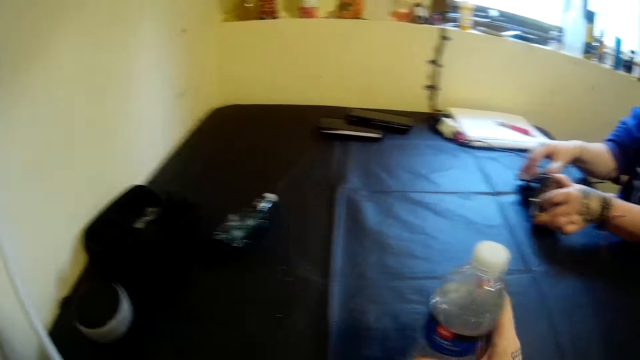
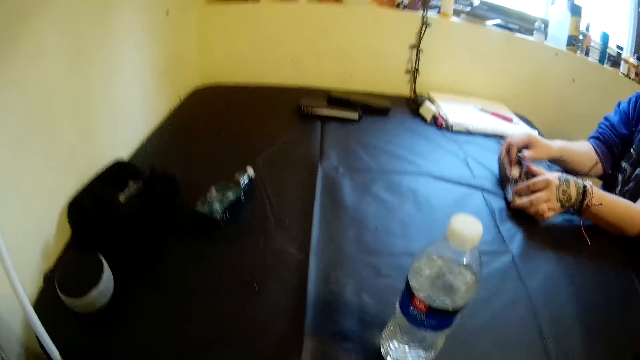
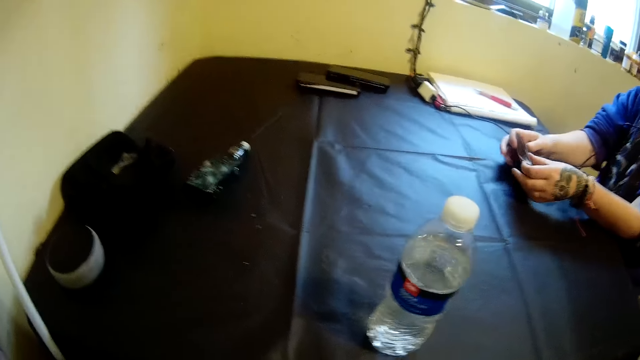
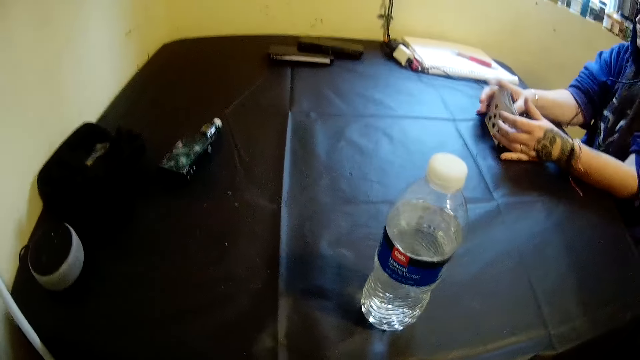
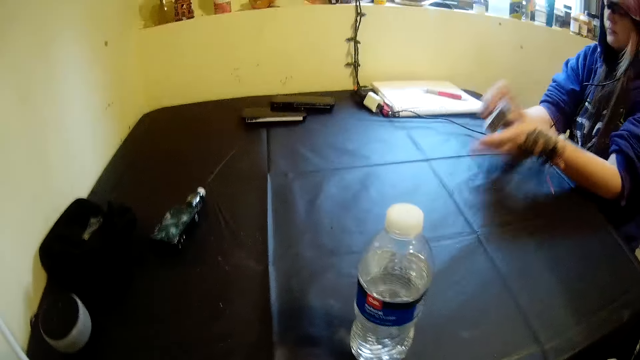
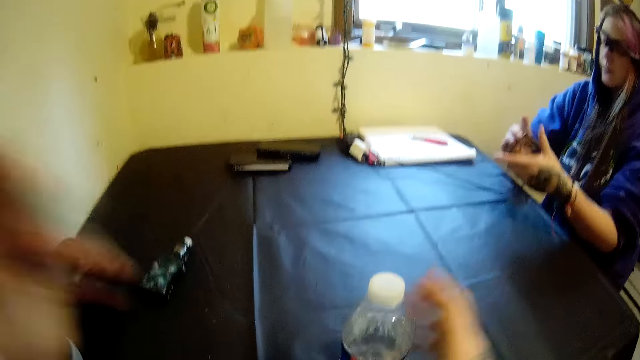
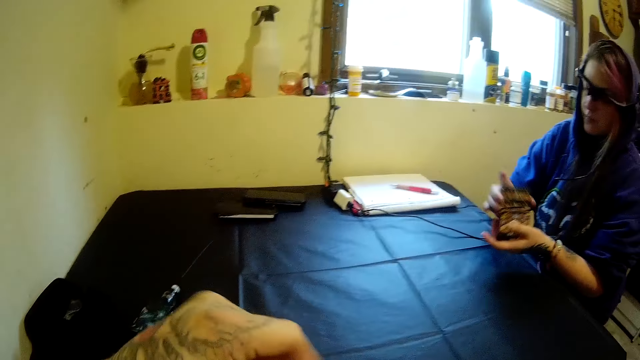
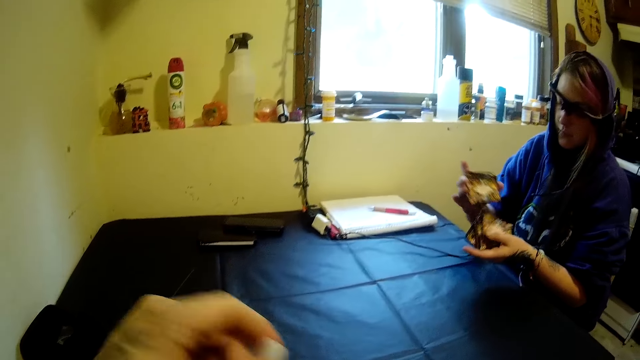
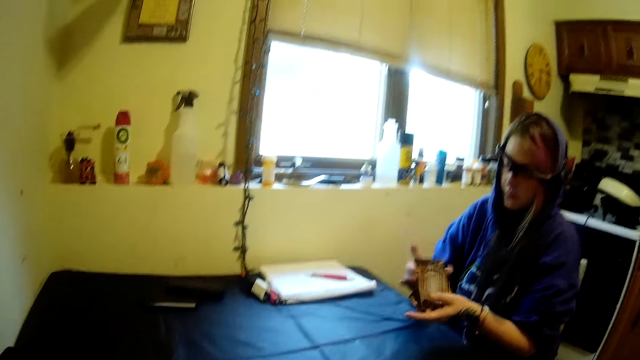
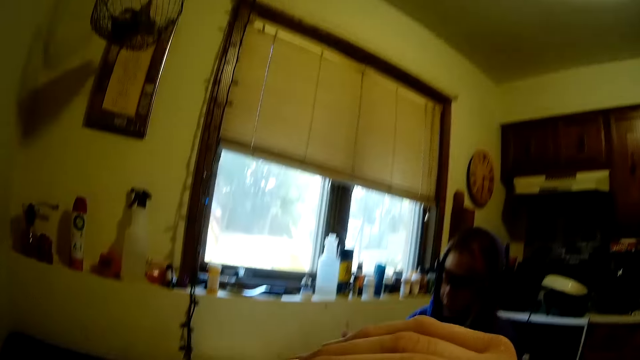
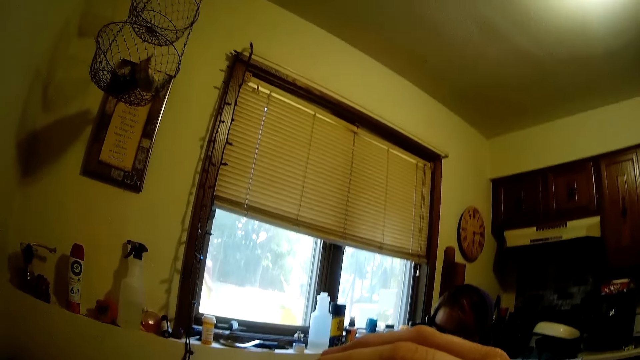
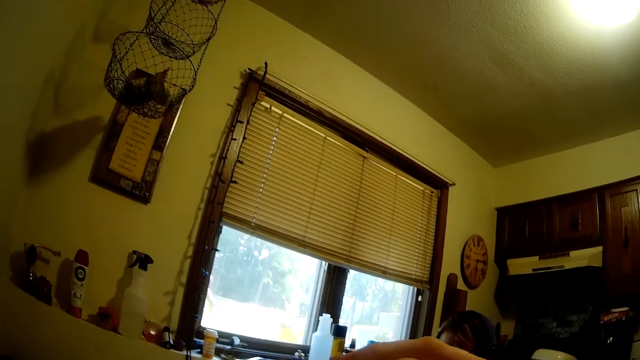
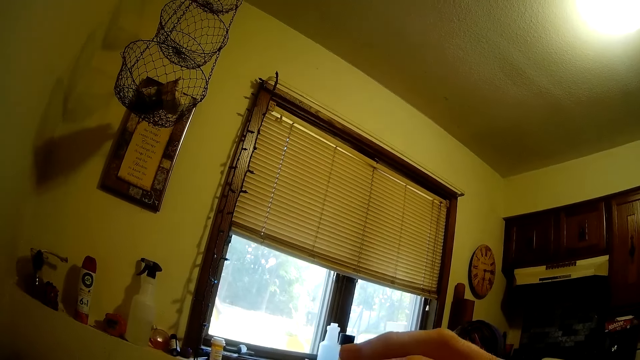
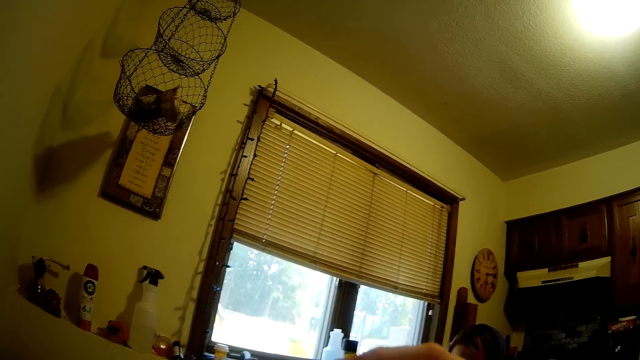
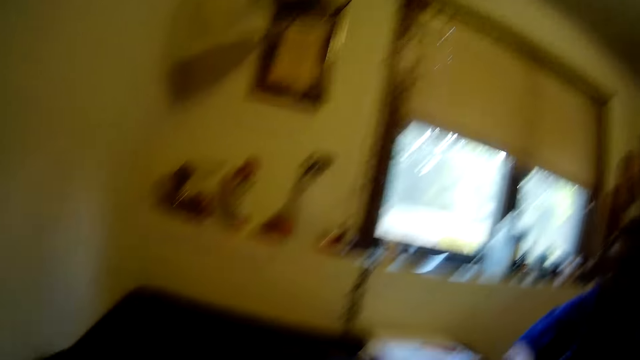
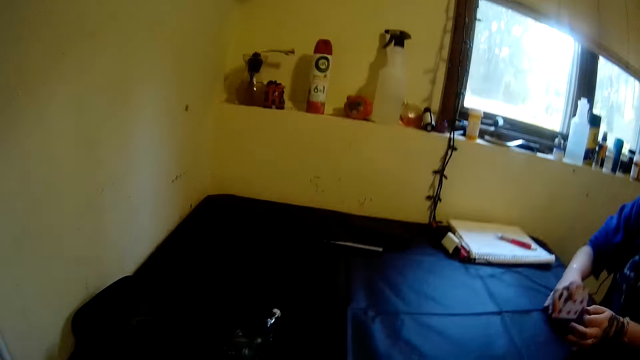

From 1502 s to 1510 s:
The camera wearer drops the water bottle on the table with his right hand. He touches the camera with his hands. He adjusts the camera. The woman shuffles the cards with her hands. The camera wearer lowers his hands. He picks the water bottle from the table with his right hand, opens the water bottle cover with his left hand, and drinks from the water bottle.

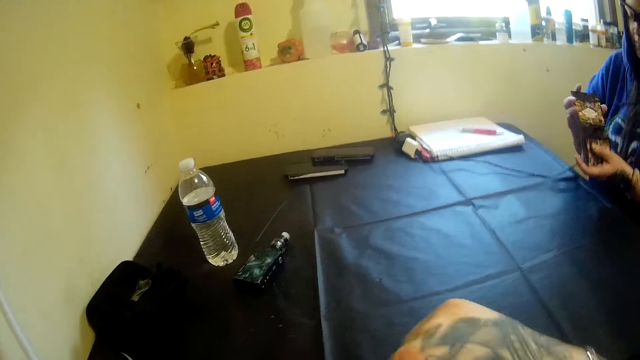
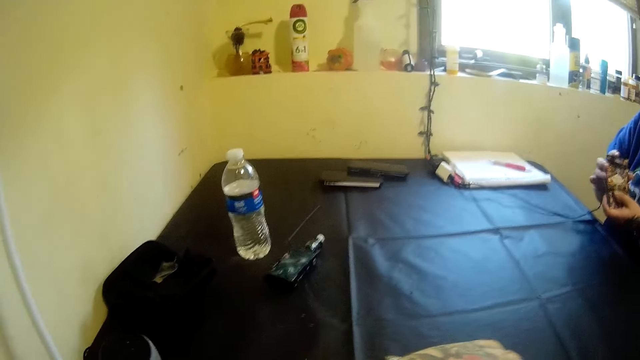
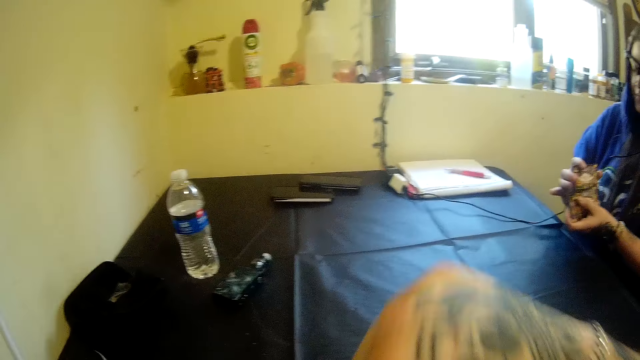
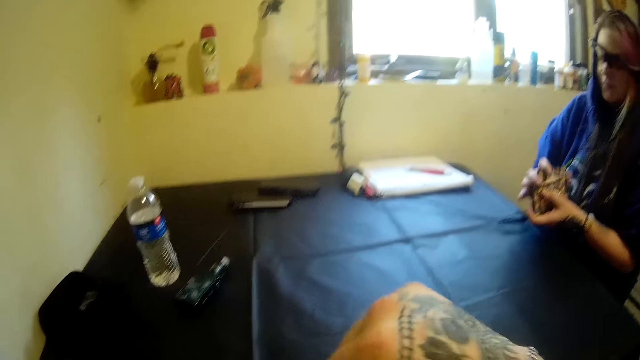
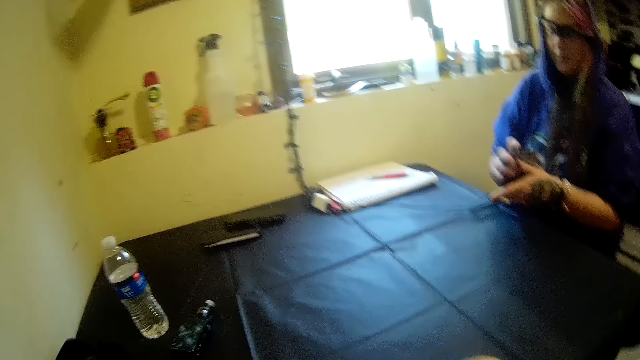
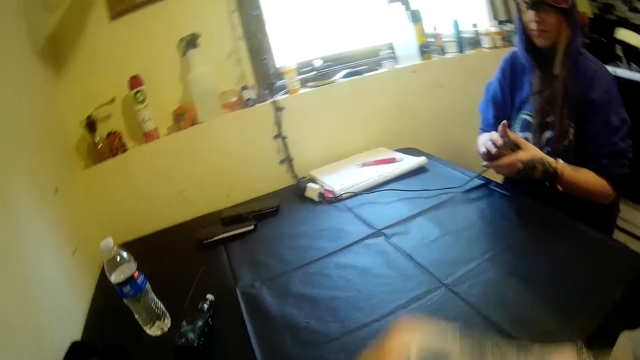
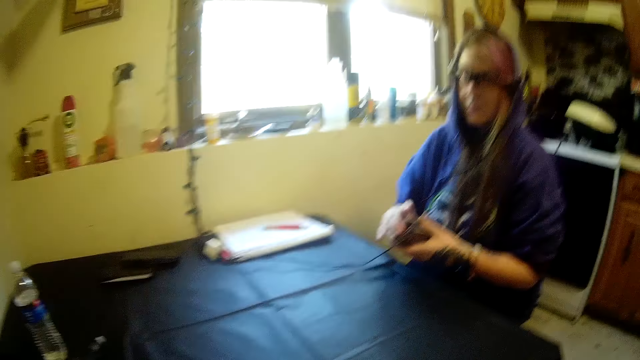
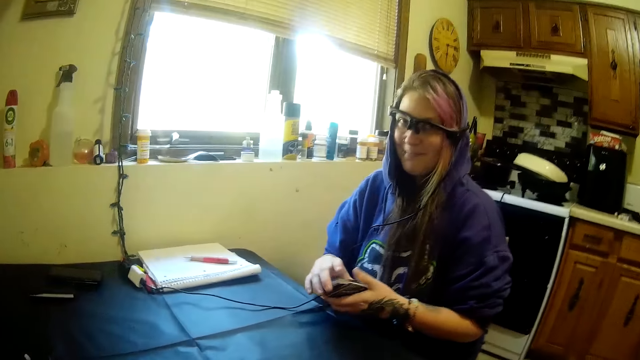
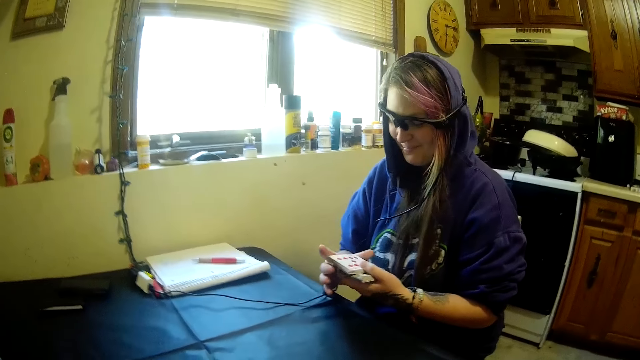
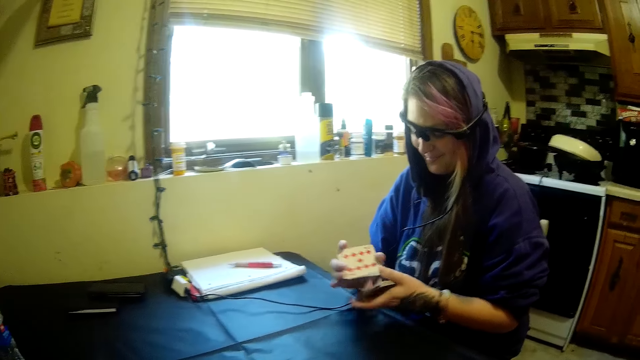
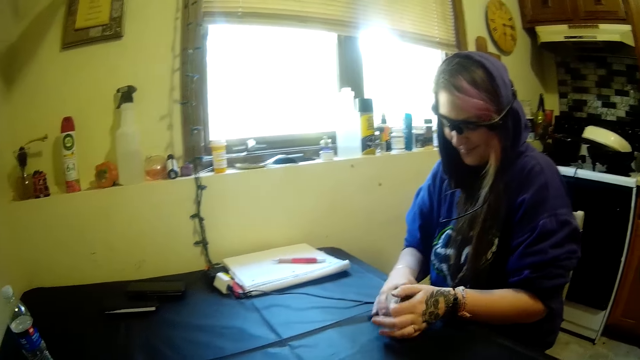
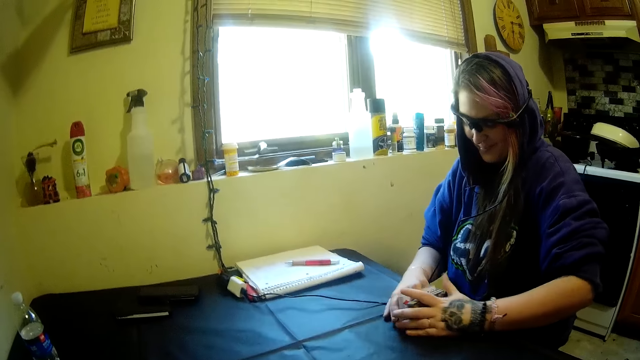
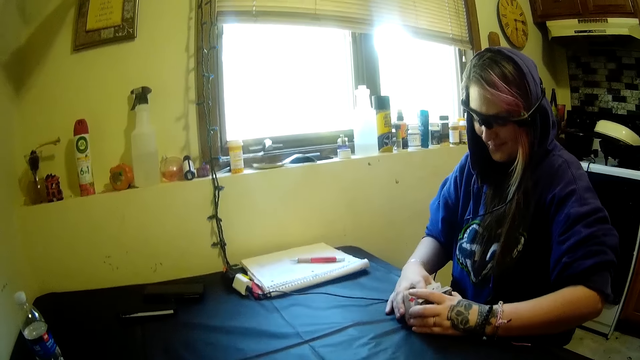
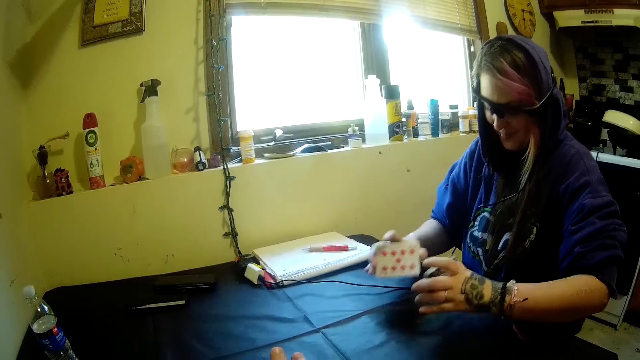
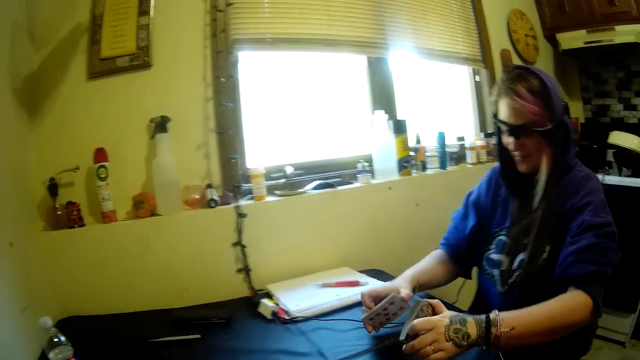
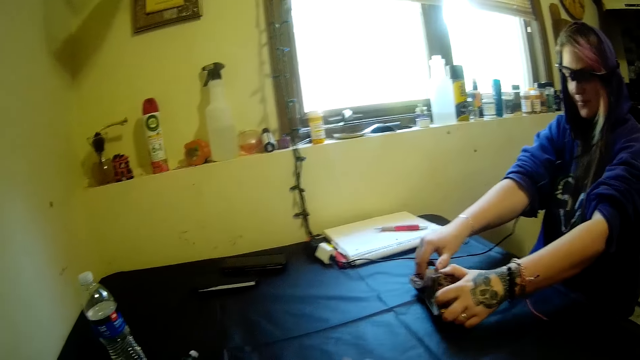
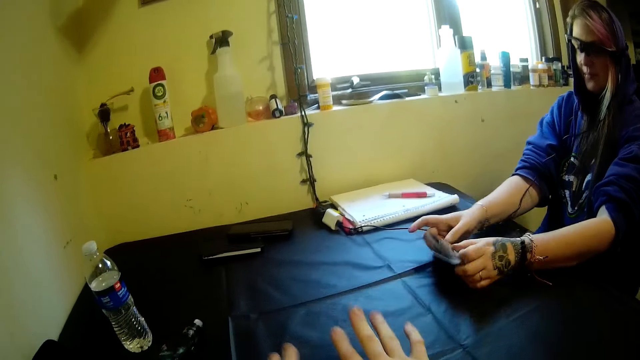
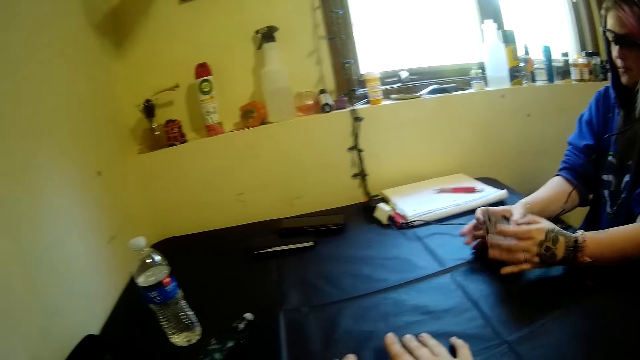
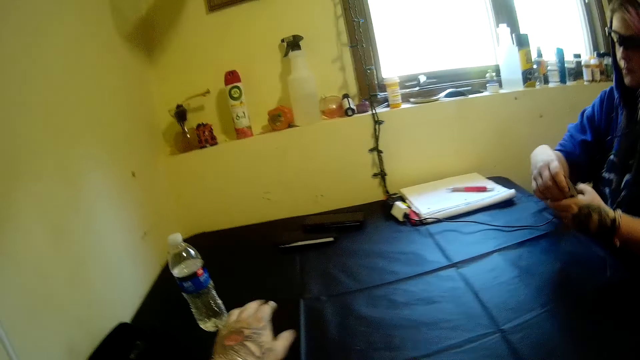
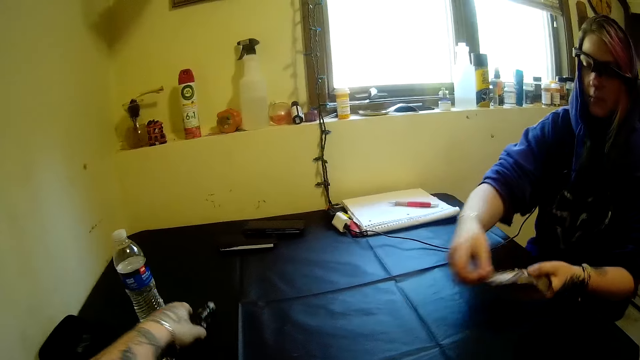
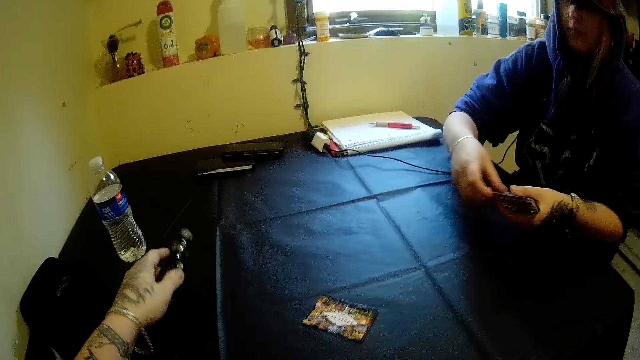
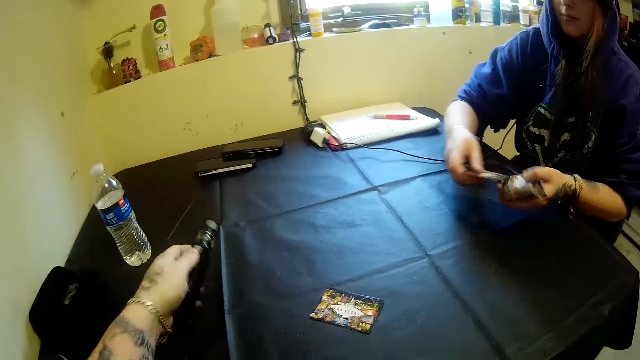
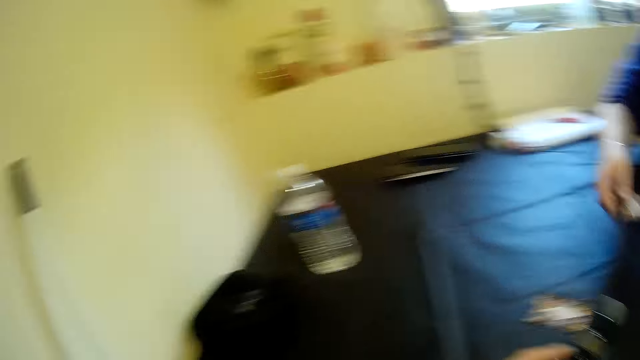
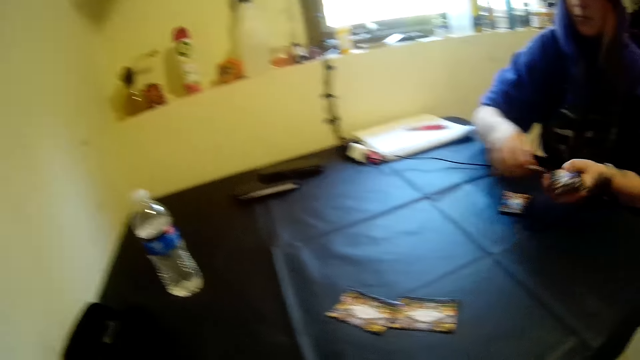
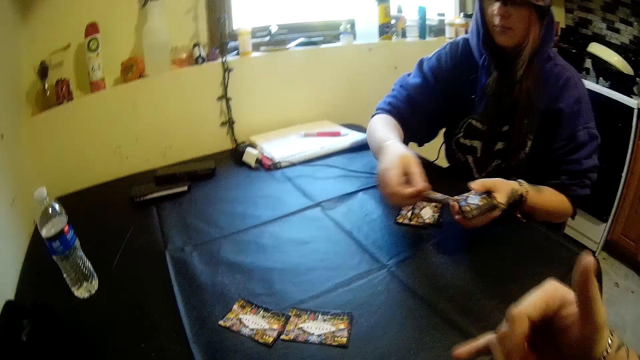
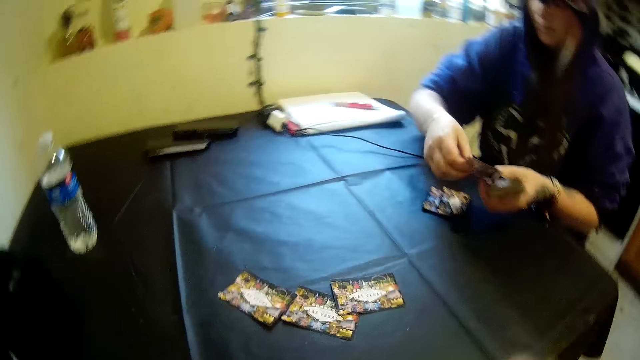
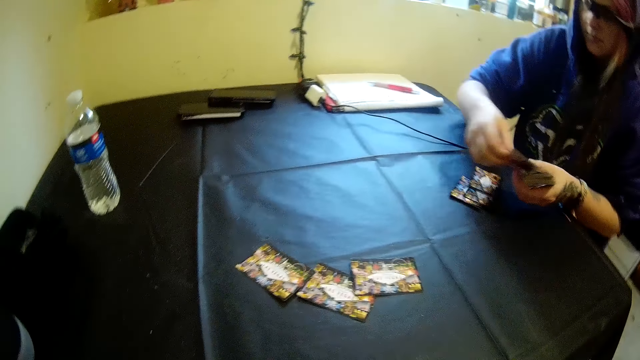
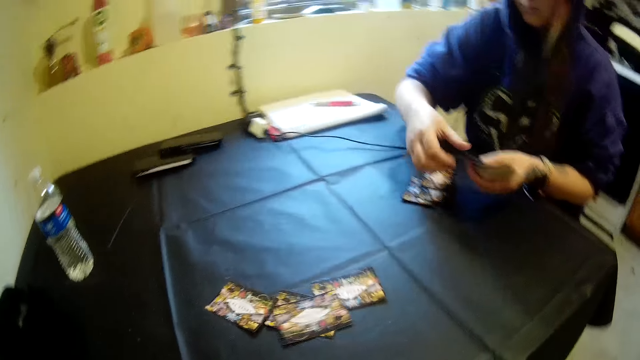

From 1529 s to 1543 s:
The camera wearer does hand gestures. He picks the electric cigarette from the table with his left hand. The woman distributes the cards on the table with her right hand.
